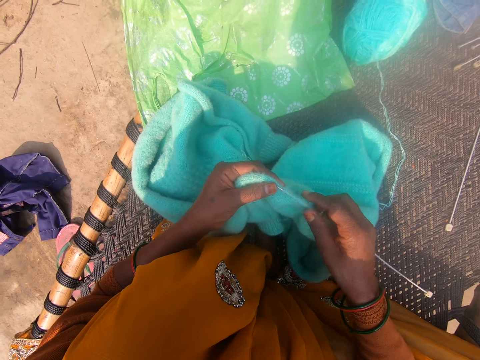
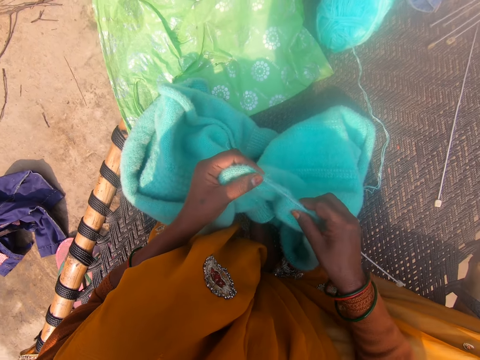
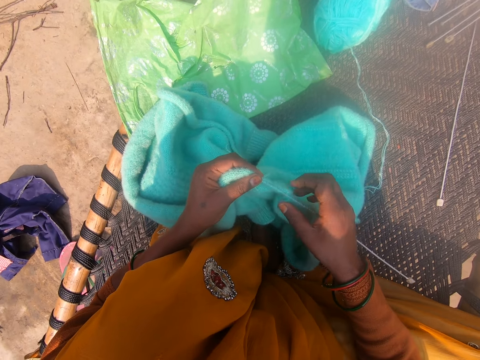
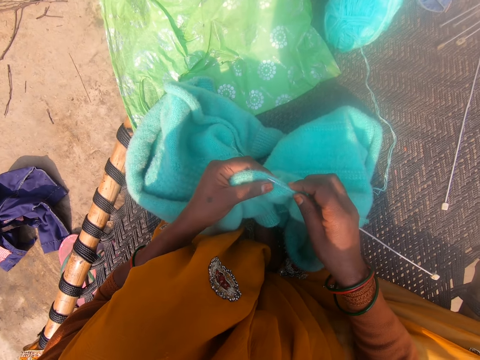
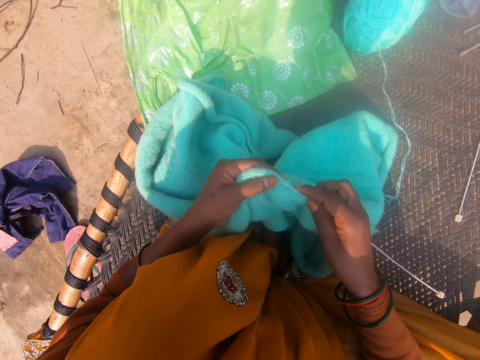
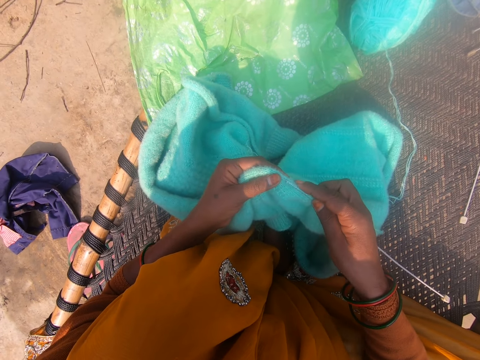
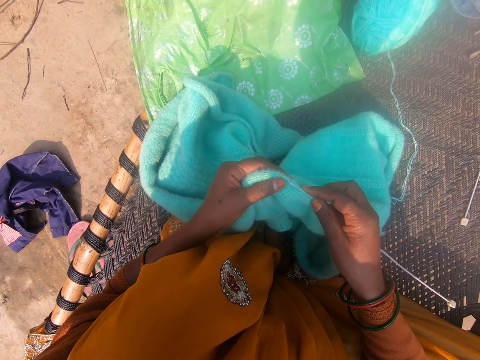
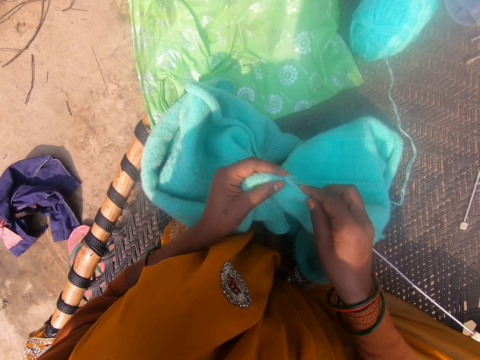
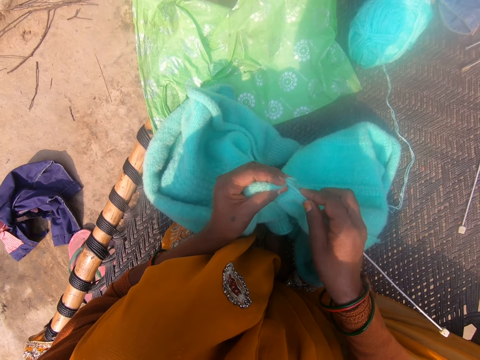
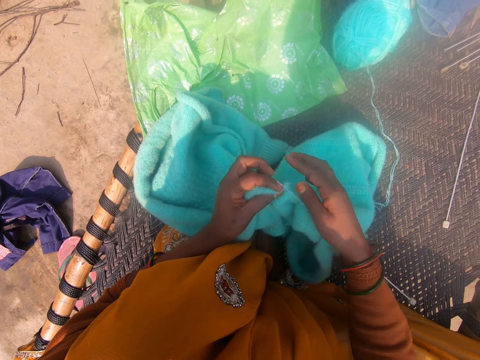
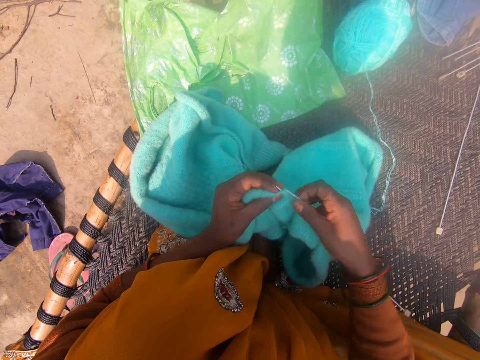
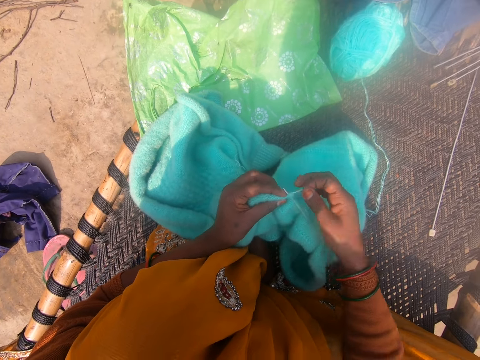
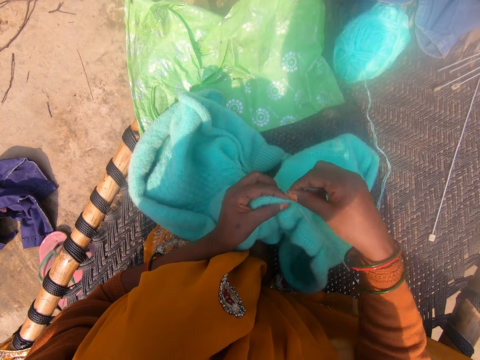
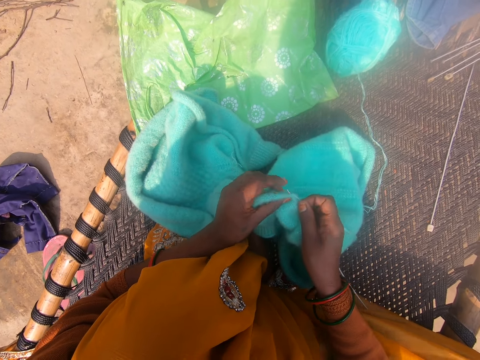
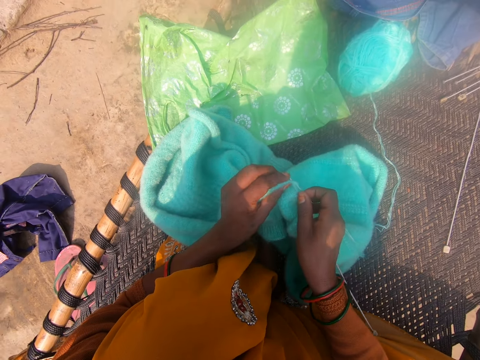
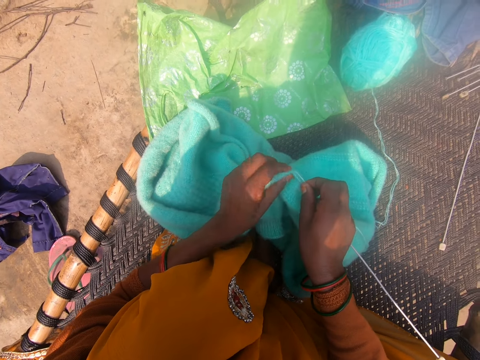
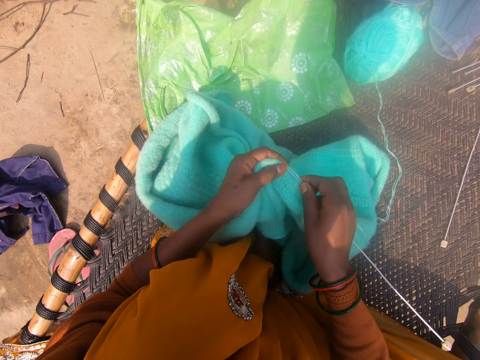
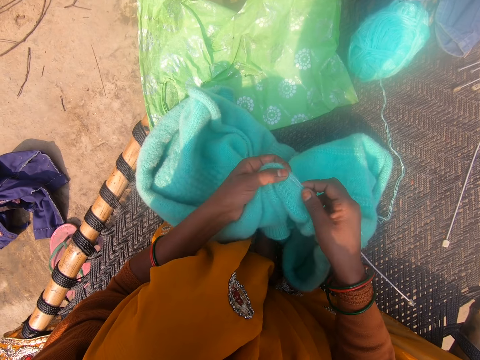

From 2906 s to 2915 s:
The camera wearer knits the cardigan with the knitting needle.

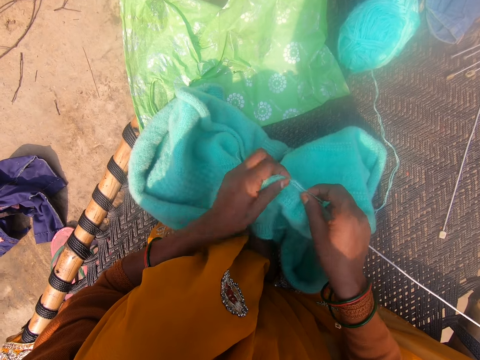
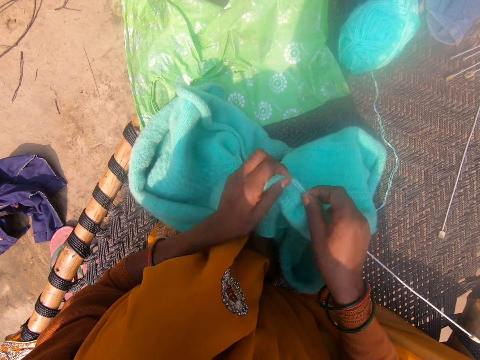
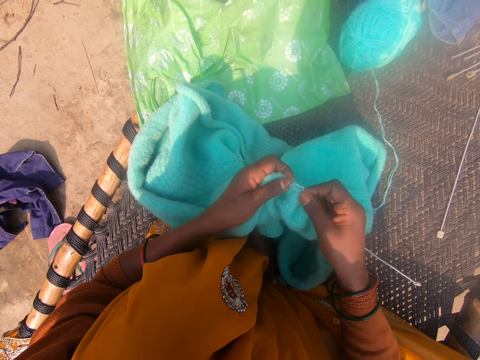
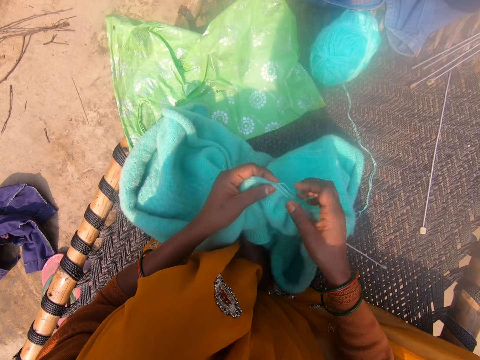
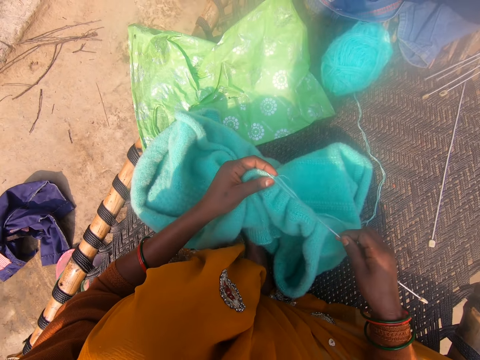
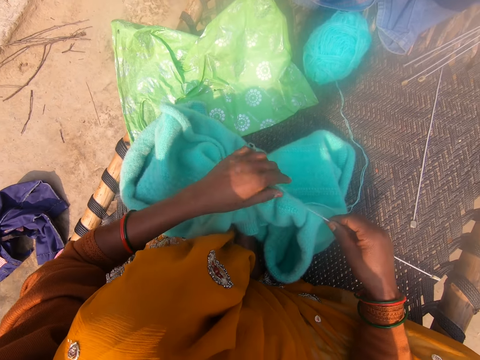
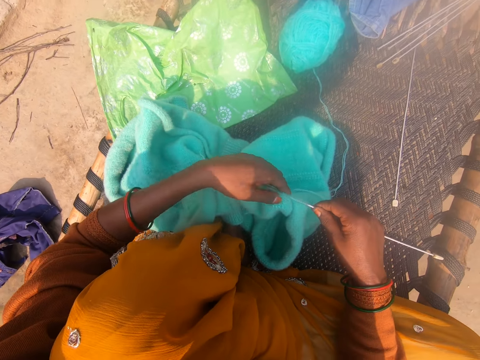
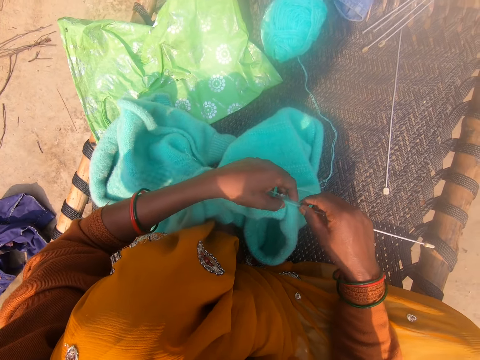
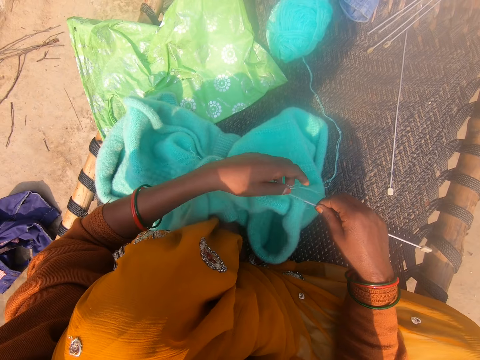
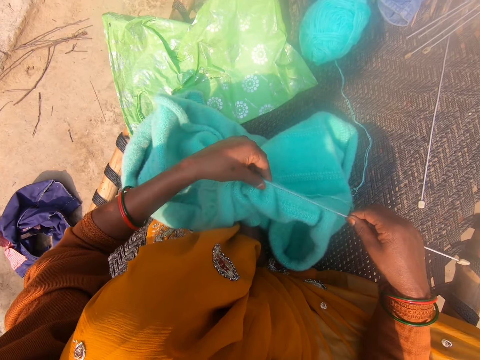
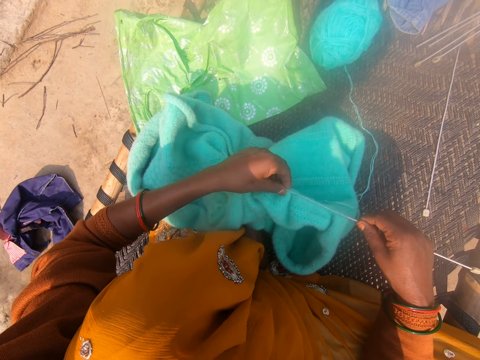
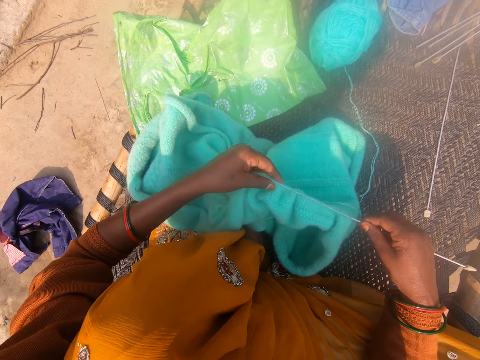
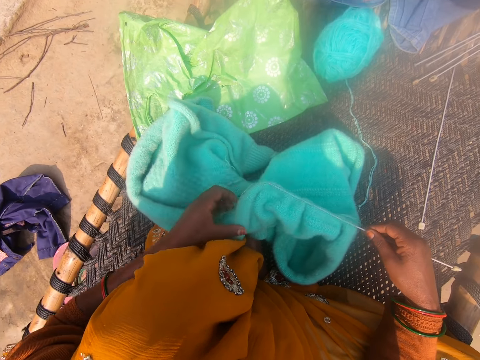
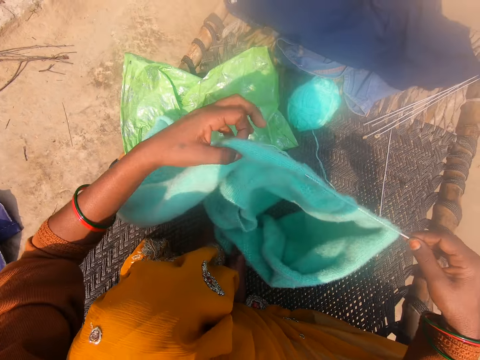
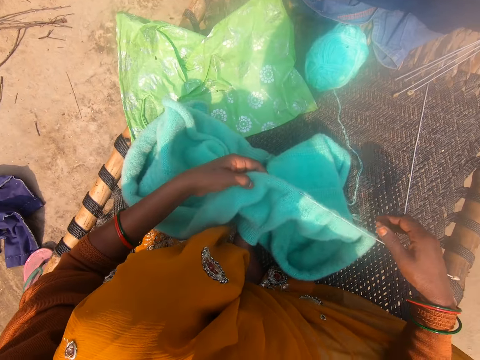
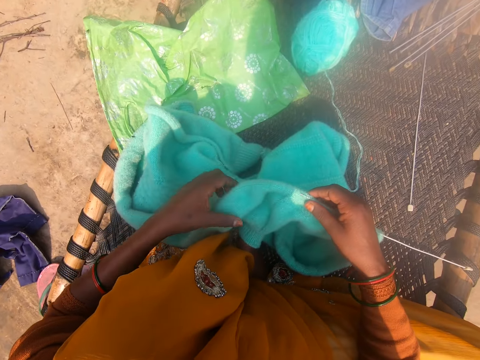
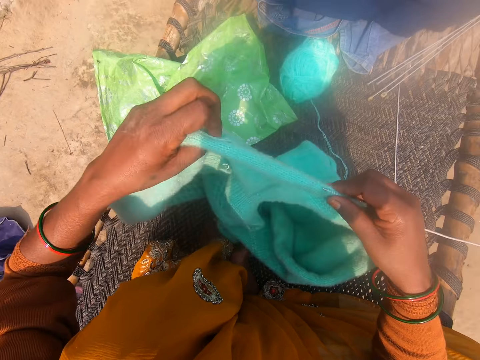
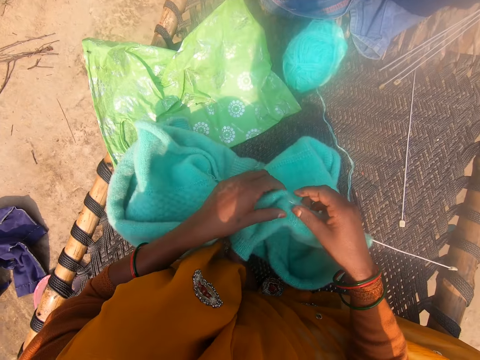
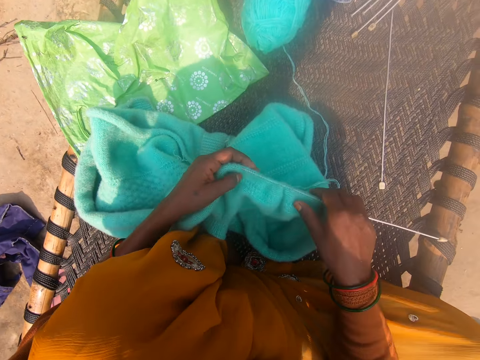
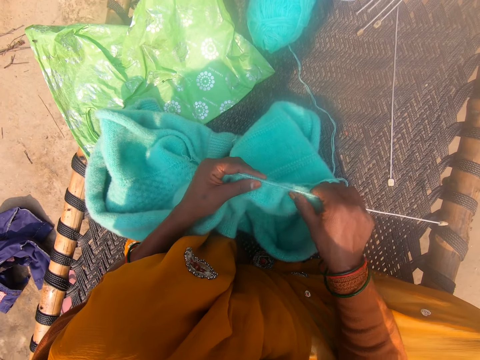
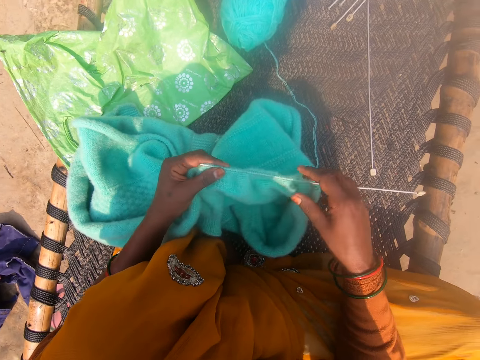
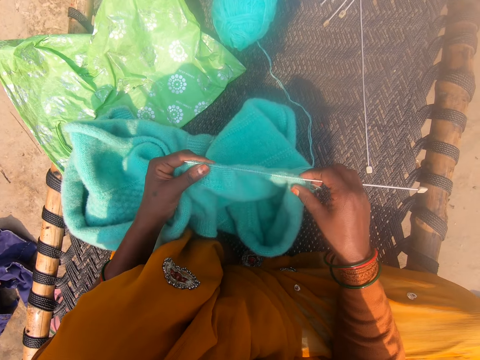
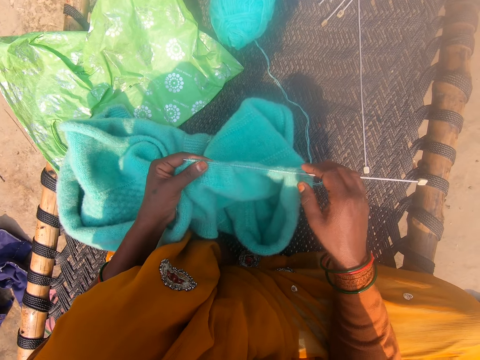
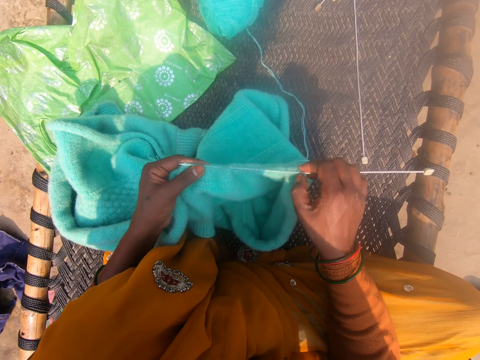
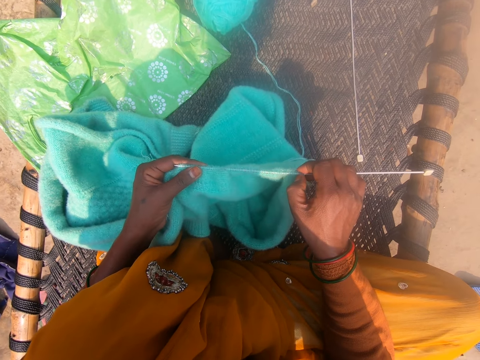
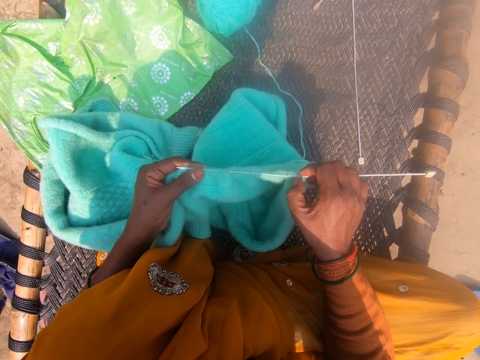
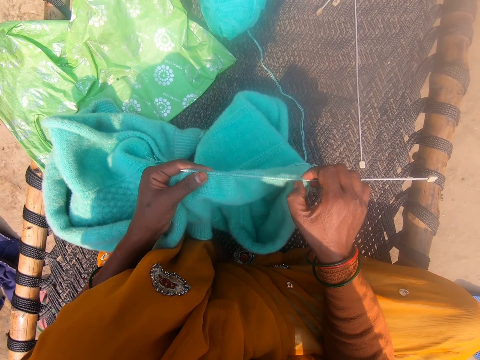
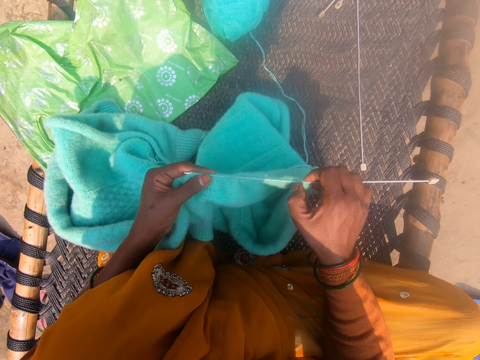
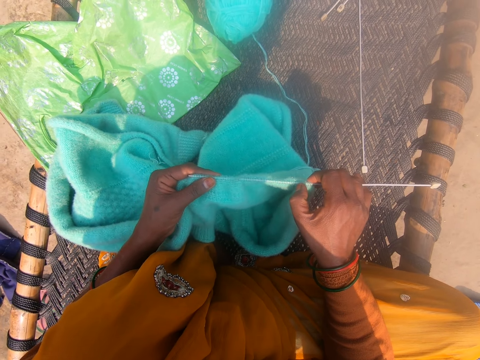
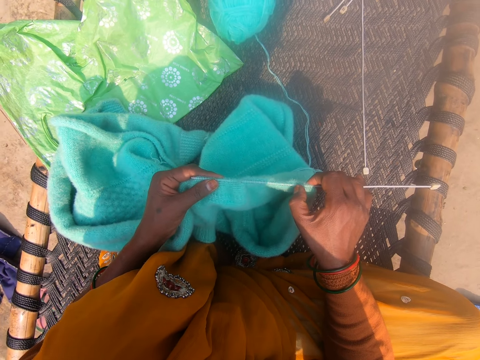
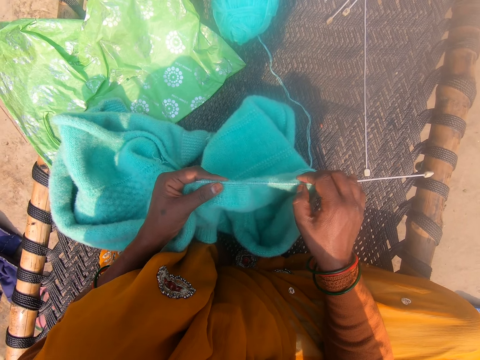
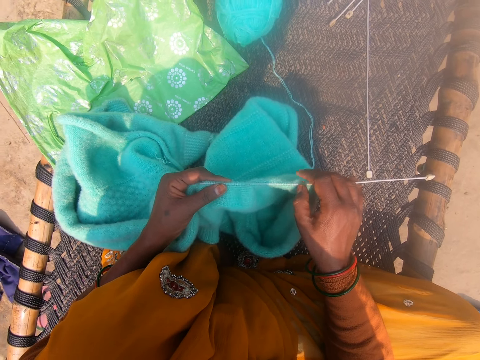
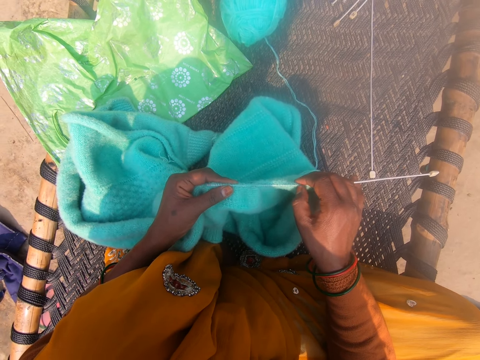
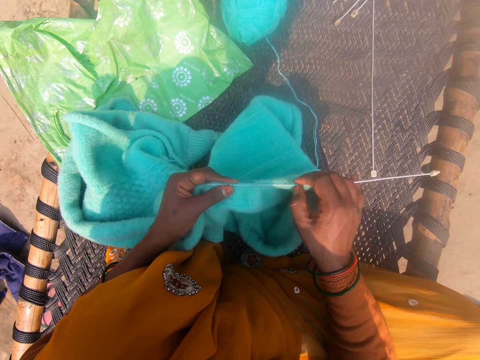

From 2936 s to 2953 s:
The camera wearer adjusts the knitting needle in the cardigan. They lift the fabric and lower the fabric. They count the fabric. They adjust the cardigan in the knitting needle.
